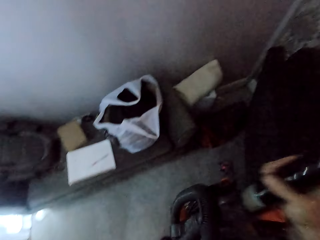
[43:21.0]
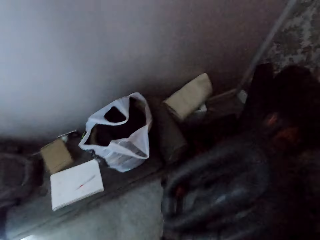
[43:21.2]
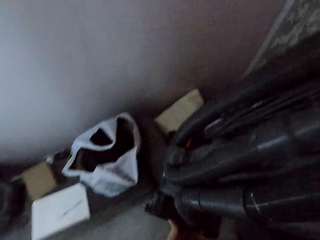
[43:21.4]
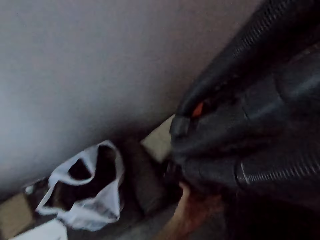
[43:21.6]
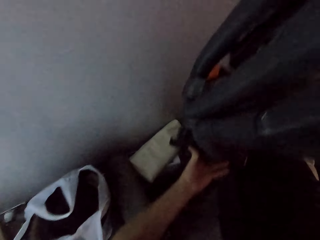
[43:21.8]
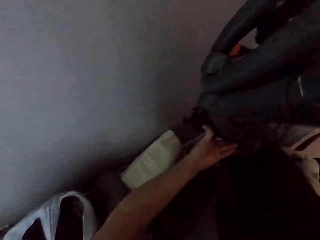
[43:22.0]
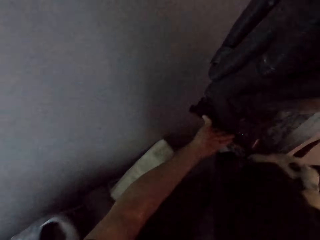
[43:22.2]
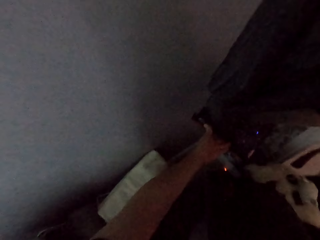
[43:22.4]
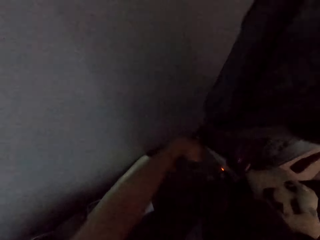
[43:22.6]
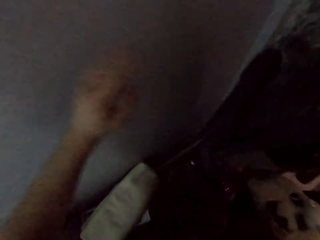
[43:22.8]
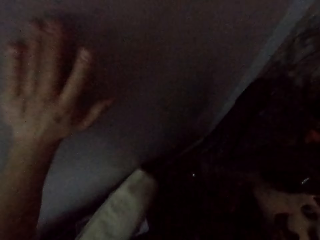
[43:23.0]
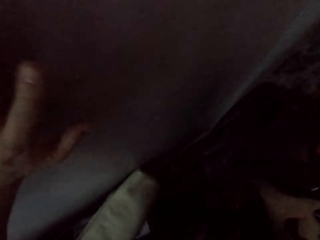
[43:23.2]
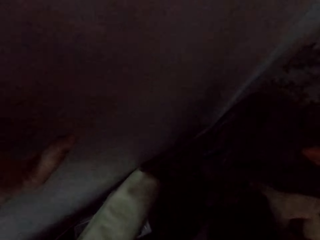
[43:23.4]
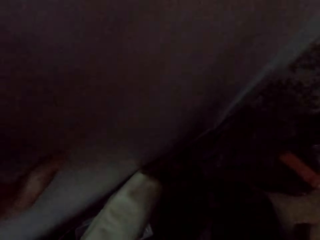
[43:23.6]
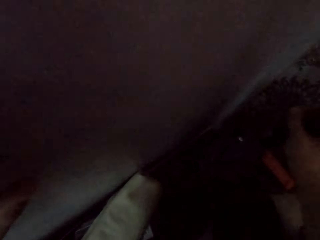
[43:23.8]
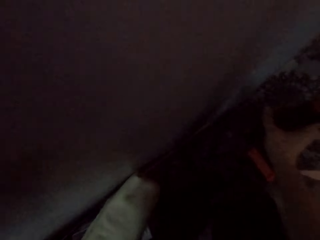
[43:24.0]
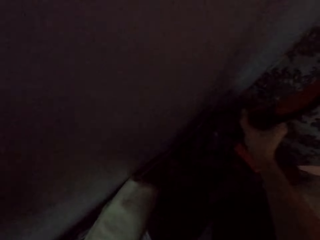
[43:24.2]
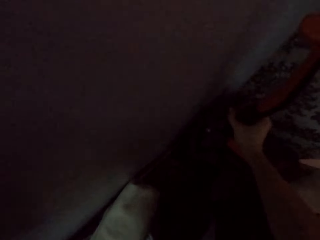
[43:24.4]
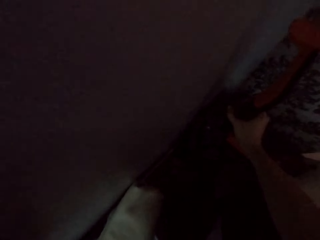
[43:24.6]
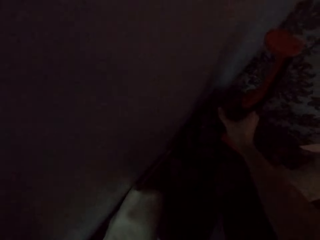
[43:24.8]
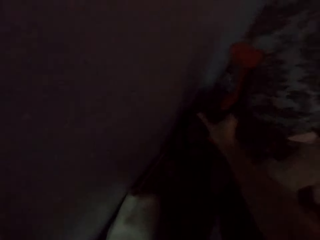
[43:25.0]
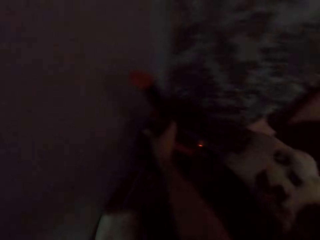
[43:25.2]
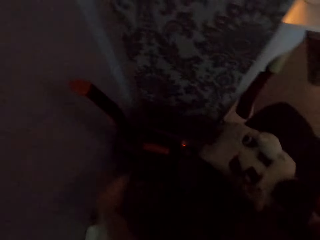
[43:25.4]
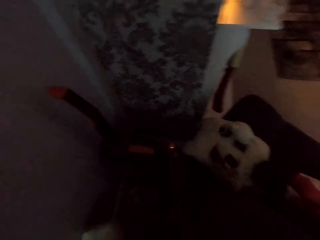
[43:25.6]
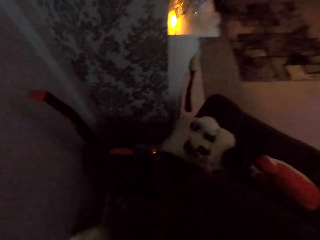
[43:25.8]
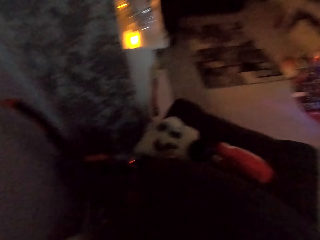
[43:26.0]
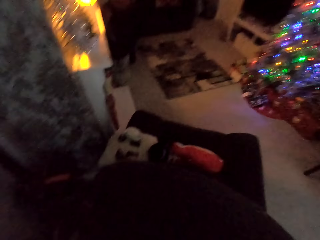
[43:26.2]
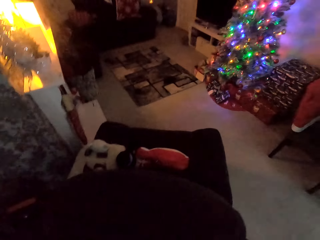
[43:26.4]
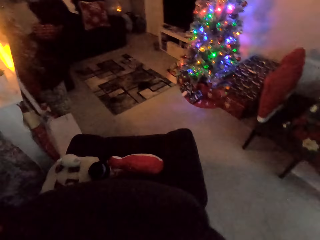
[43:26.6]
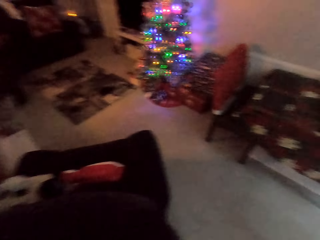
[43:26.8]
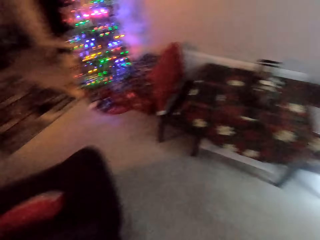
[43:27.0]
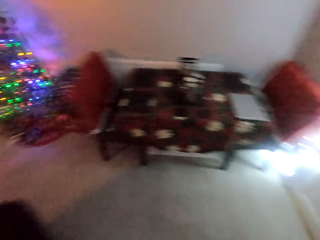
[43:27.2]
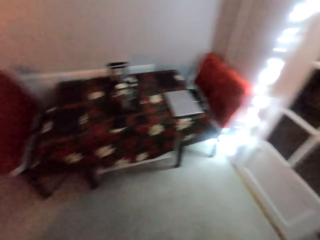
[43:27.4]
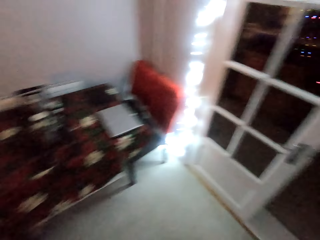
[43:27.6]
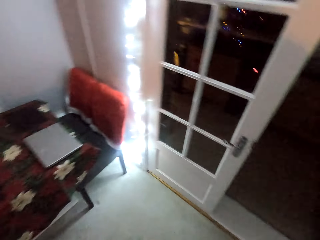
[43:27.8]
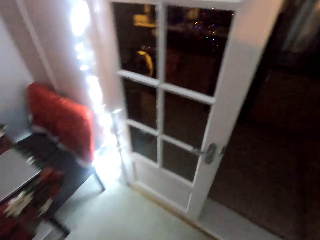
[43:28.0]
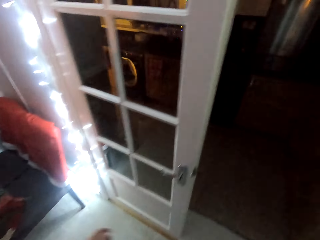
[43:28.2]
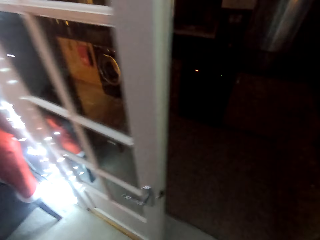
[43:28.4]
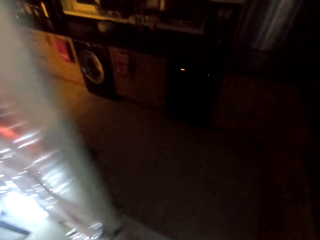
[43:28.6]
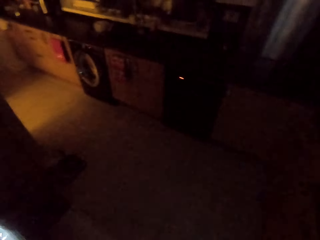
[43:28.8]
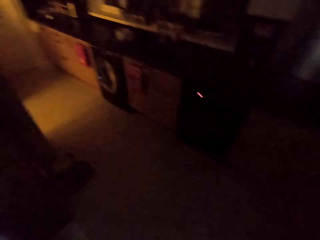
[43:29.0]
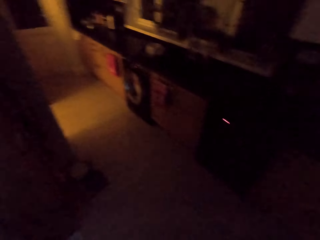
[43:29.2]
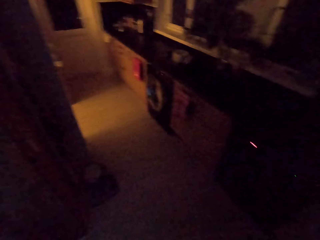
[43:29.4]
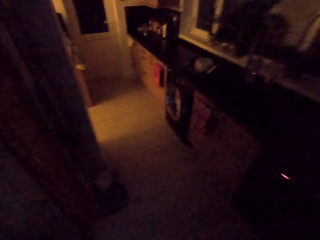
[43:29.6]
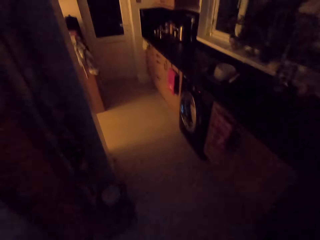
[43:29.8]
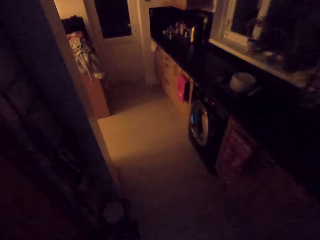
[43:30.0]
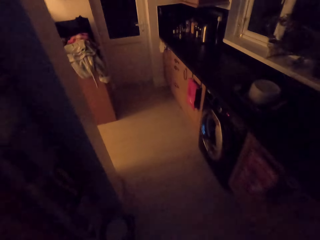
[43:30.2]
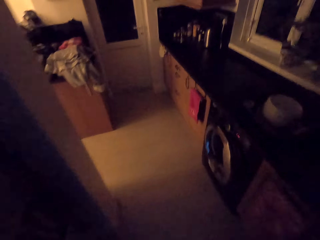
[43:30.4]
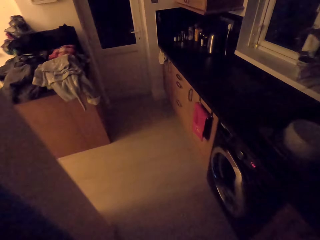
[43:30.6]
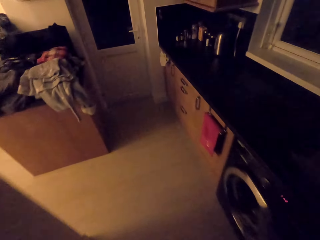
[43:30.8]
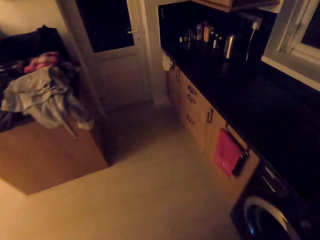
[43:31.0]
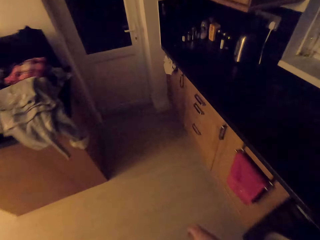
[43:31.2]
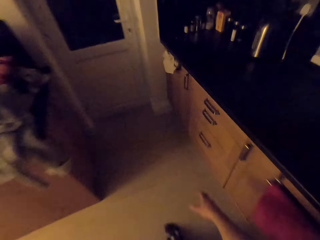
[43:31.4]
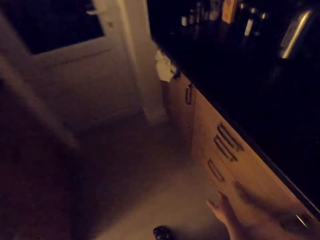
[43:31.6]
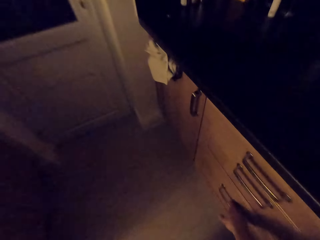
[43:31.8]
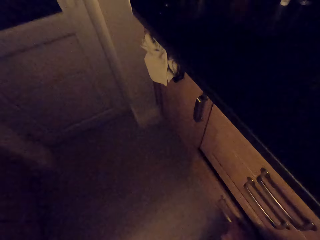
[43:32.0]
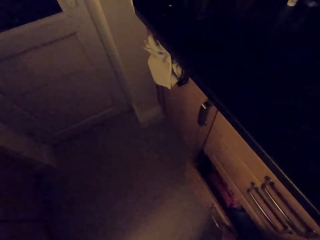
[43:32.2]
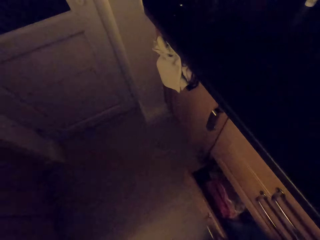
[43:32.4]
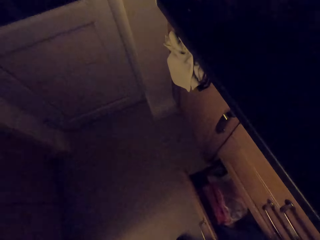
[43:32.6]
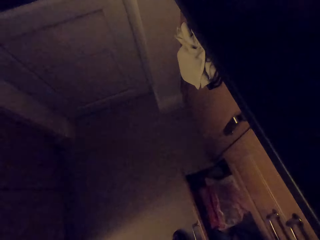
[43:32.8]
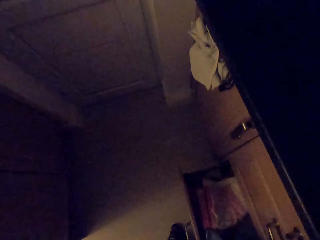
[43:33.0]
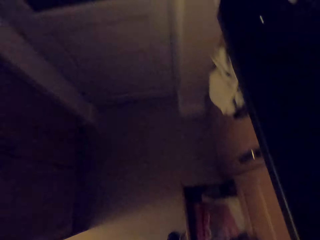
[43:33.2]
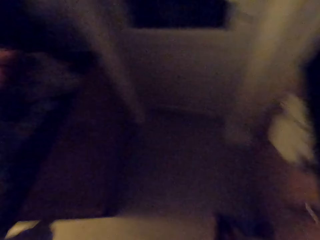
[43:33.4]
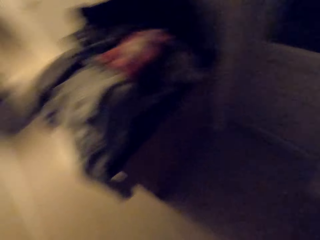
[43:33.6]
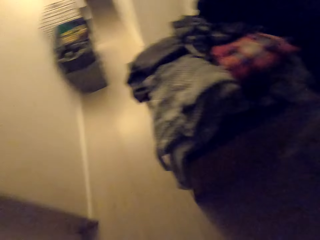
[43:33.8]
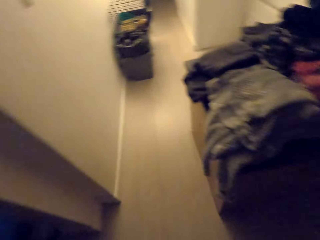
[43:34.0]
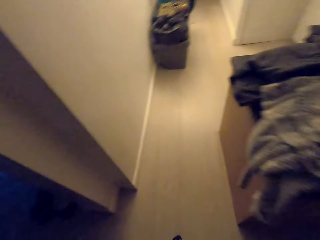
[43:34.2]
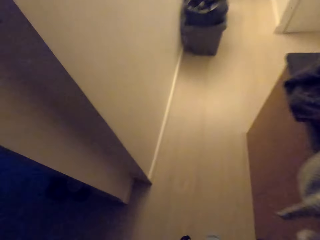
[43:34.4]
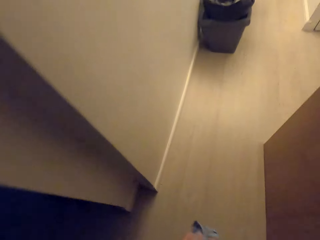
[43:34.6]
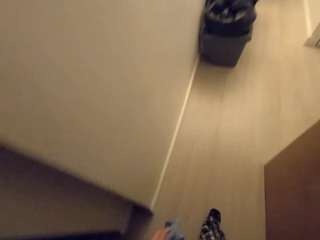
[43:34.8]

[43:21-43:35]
The camera wearer lifts the vacuum cleaner. He holds the wall. He puts the vacuum cleaner at the corner. He drops his hand. He walks along the room to the kitchen. He opens a drawer.

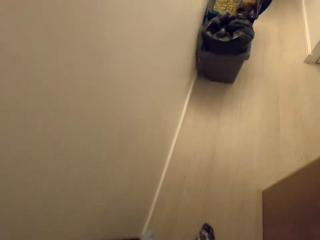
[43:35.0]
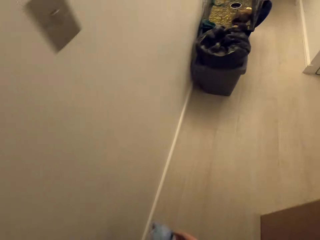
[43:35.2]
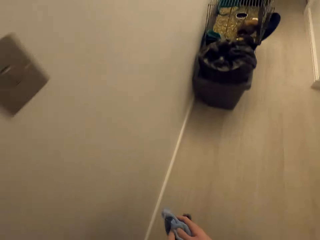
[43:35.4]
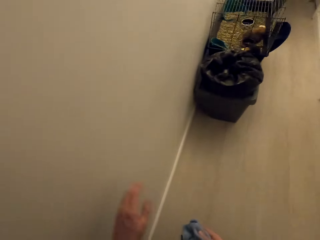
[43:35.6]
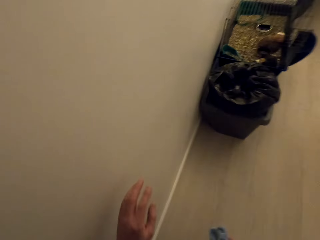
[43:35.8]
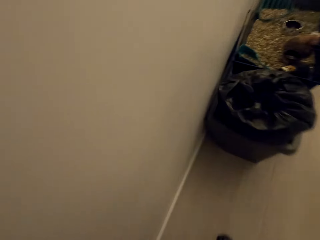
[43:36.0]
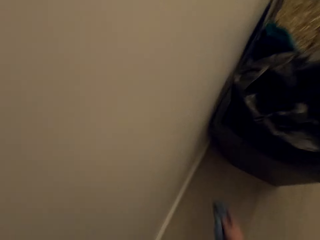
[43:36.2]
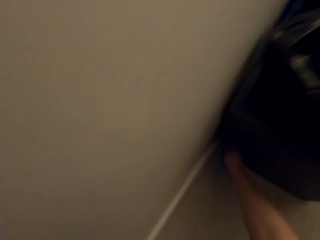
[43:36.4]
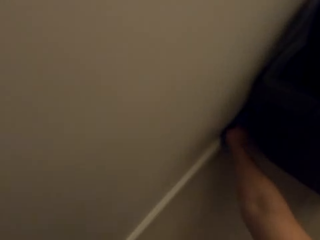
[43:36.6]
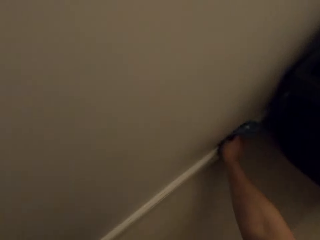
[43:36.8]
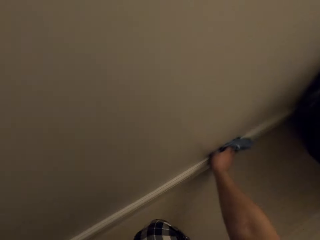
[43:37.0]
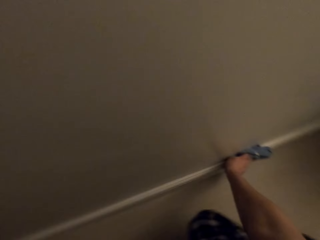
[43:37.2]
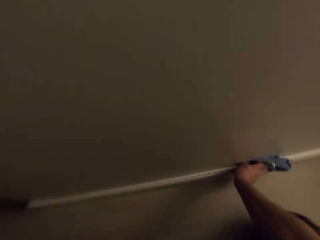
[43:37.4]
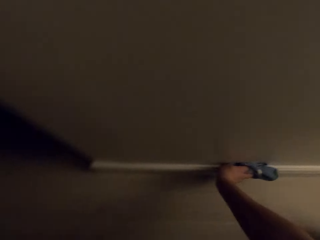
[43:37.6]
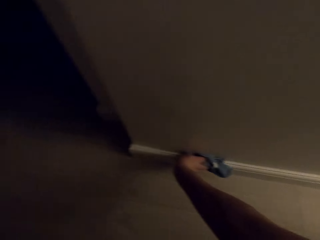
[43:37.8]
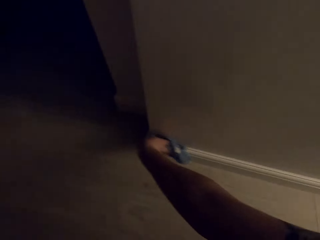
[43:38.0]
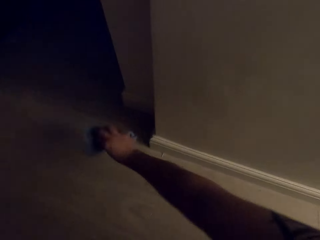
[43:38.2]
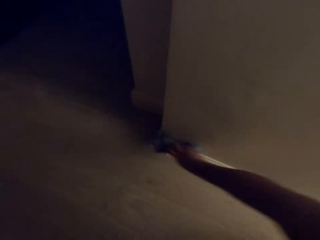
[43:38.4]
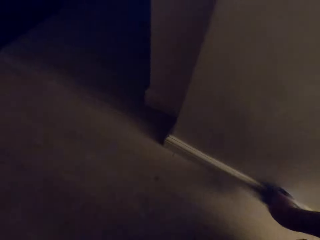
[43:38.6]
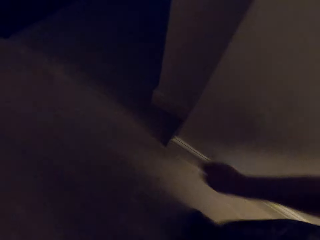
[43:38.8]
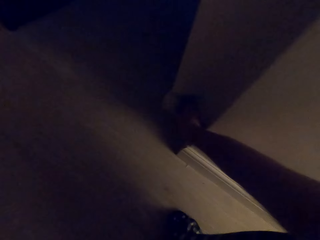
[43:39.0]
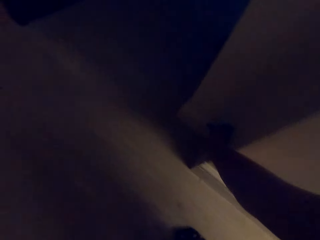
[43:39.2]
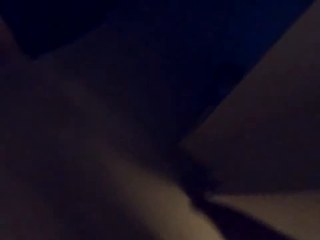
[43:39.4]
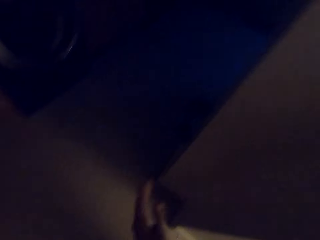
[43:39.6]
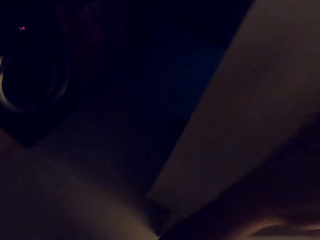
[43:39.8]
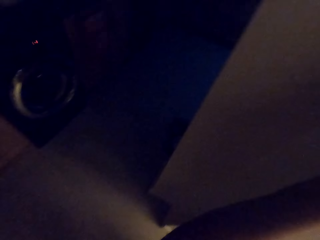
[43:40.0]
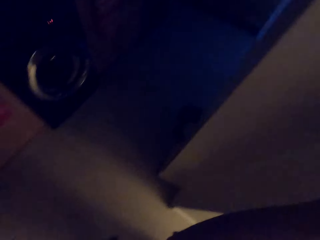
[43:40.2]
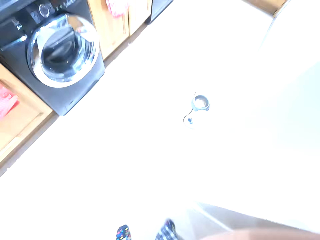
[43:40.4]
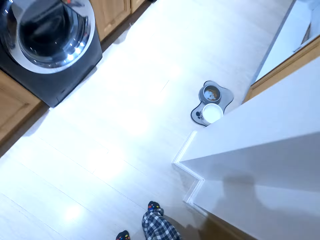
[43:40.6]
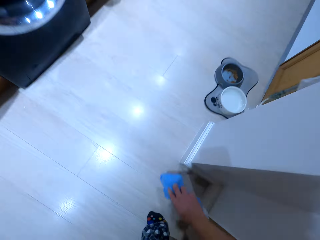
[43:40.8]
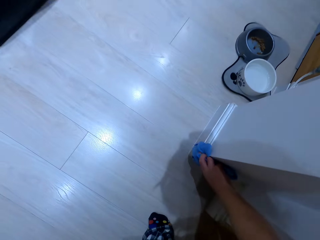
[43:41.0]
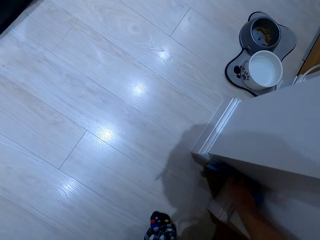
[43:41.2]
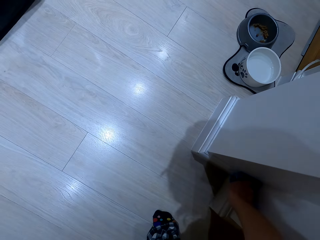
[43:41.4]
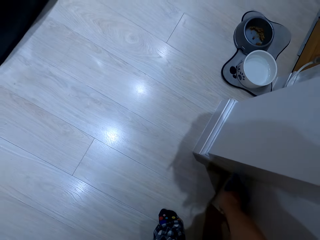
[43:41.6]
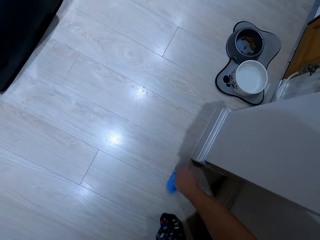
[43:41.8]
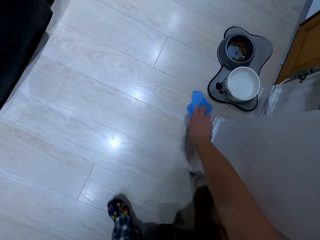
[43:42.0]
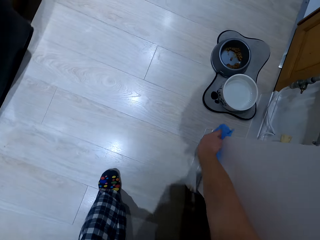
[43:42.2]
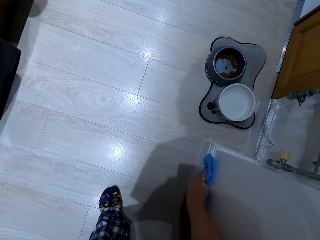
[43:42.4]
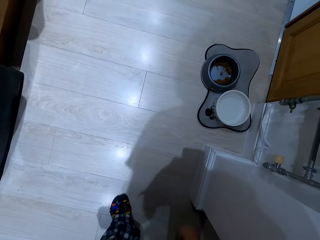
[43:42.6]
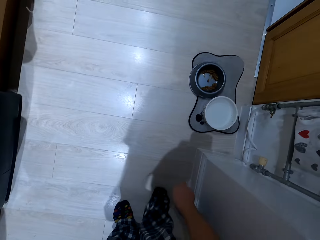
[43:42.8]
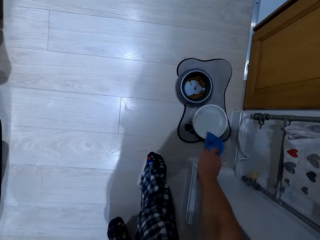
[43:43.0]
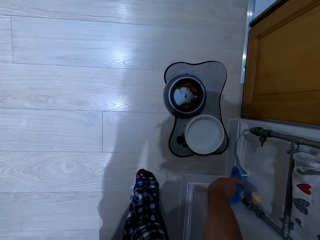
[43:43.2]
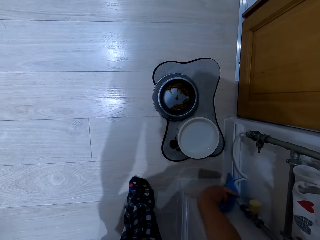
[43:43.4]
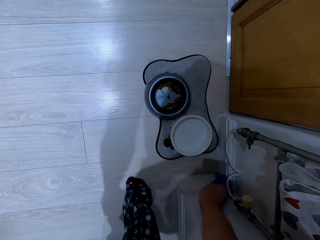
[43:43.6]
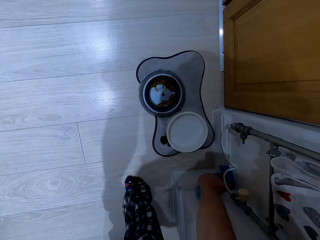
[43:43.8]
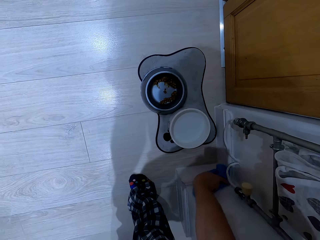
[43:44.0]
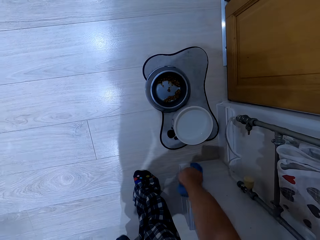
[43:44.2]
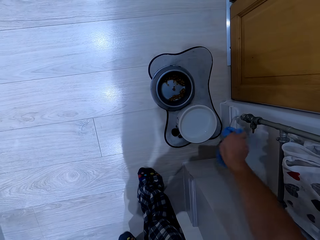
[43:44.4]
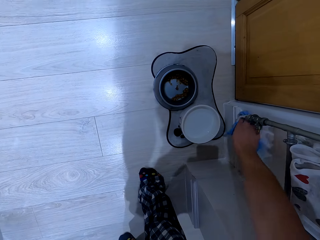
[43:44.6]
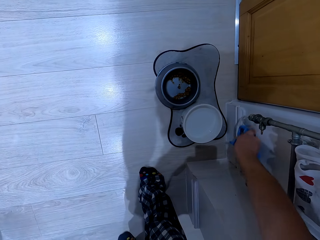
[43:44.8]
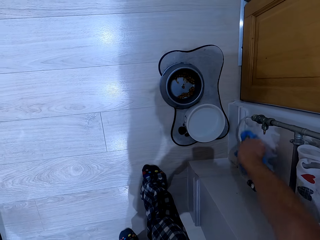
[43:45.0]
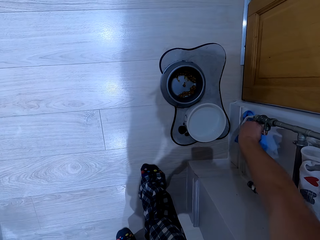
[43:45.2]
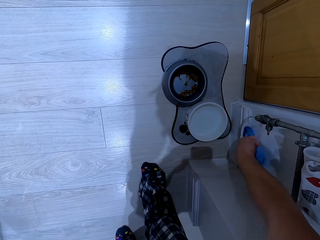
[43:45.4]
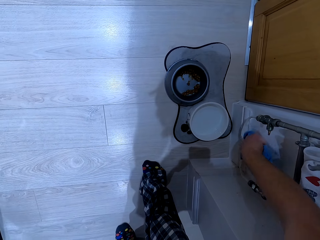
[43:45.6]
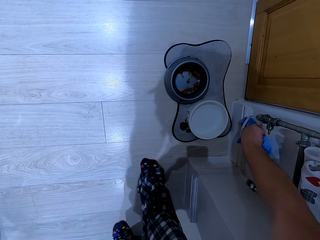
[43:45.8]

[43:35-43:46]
The camera wearer wipes the wall edge with a cloth piece.
